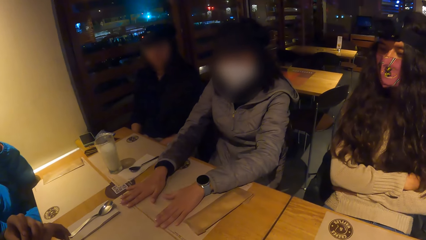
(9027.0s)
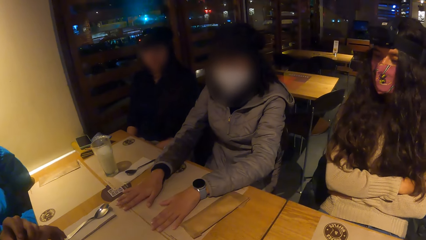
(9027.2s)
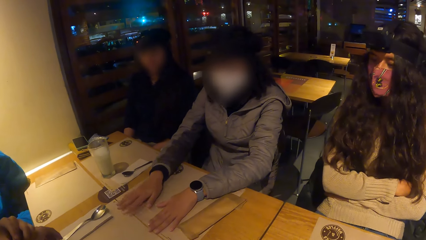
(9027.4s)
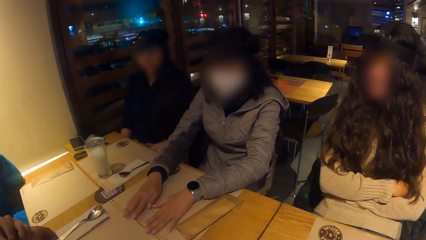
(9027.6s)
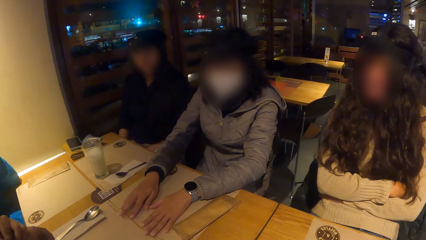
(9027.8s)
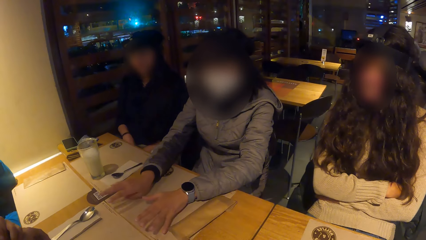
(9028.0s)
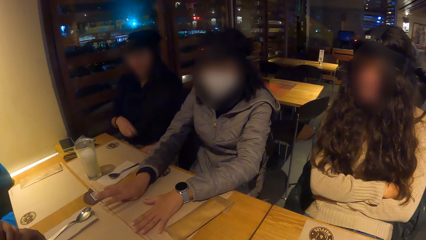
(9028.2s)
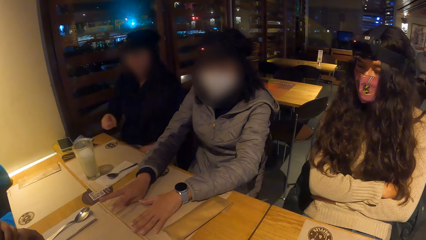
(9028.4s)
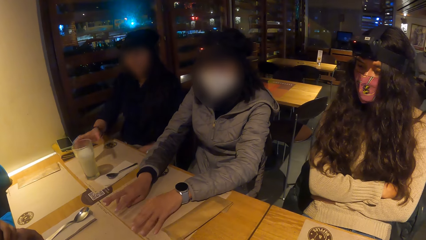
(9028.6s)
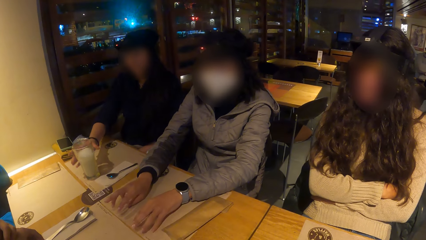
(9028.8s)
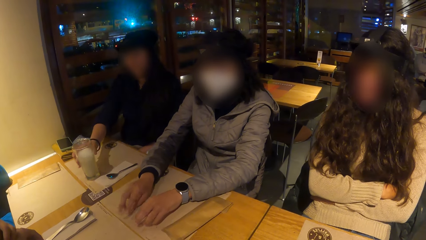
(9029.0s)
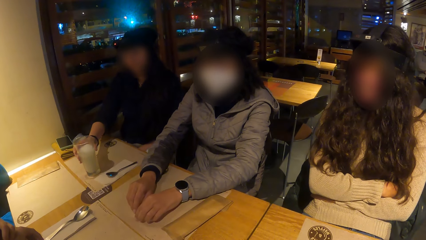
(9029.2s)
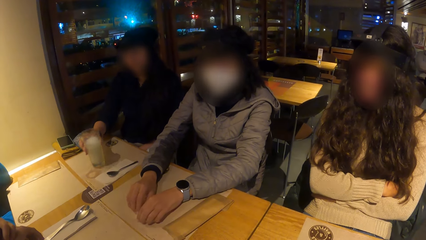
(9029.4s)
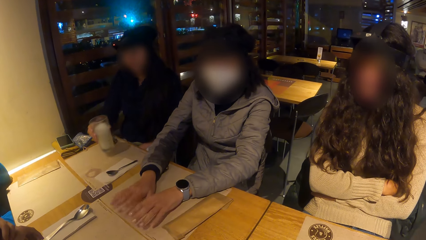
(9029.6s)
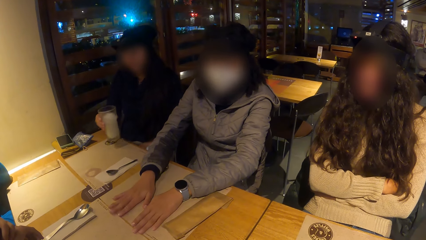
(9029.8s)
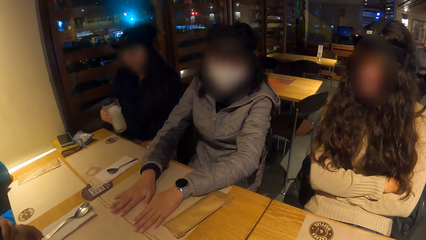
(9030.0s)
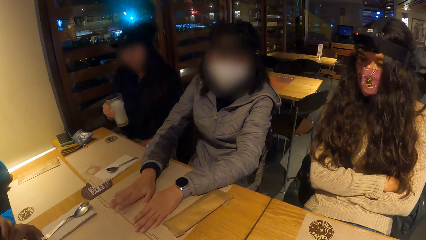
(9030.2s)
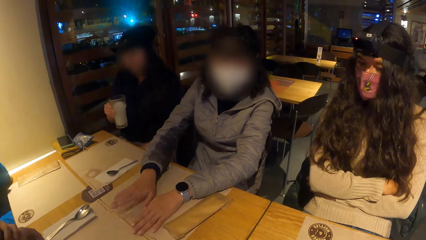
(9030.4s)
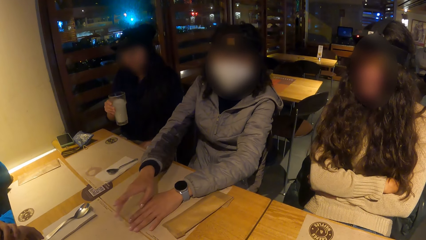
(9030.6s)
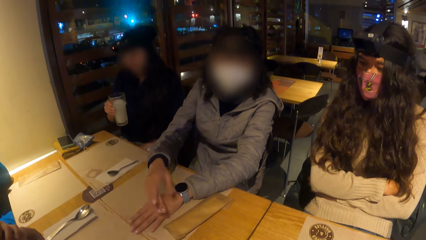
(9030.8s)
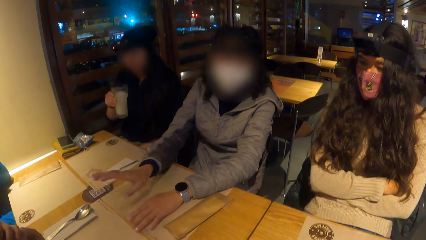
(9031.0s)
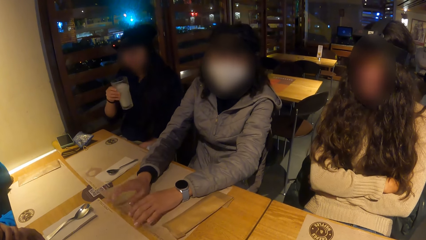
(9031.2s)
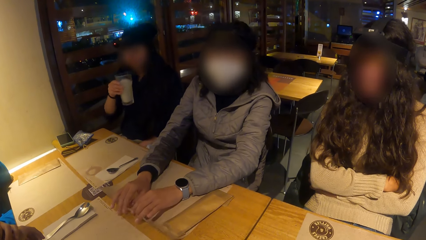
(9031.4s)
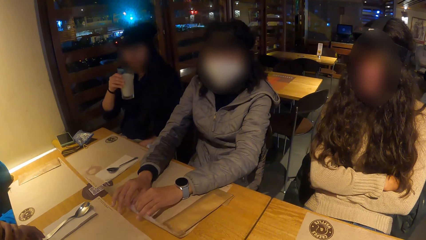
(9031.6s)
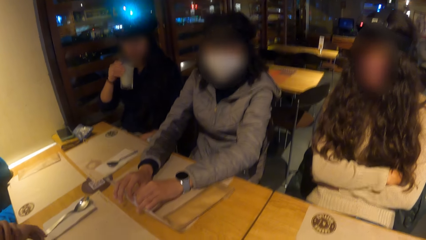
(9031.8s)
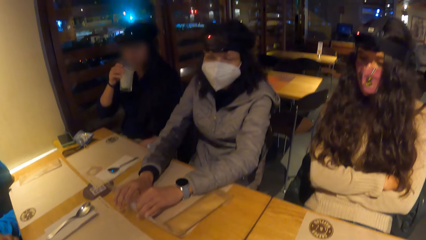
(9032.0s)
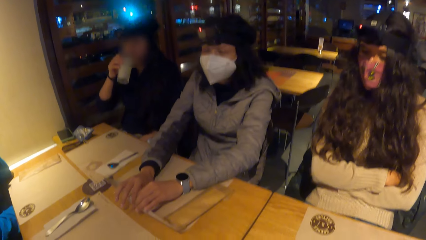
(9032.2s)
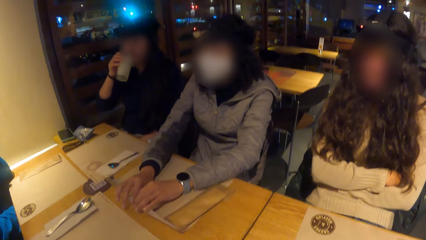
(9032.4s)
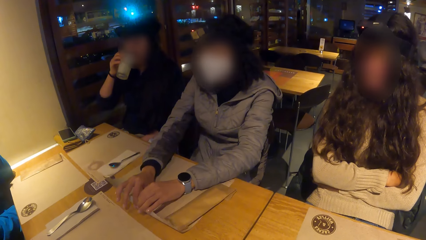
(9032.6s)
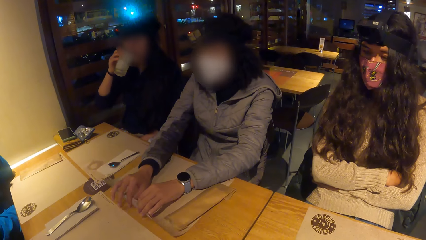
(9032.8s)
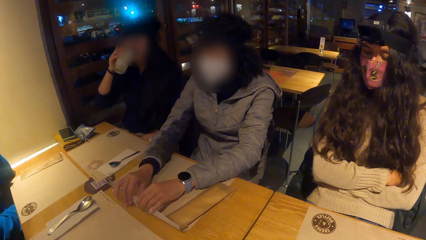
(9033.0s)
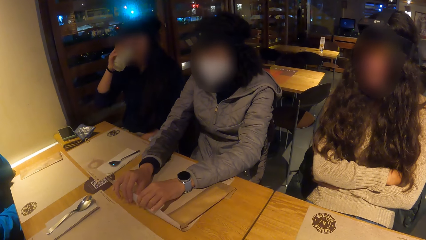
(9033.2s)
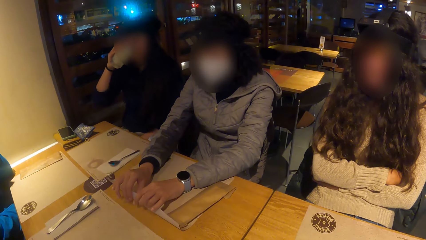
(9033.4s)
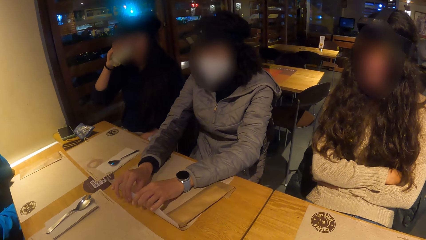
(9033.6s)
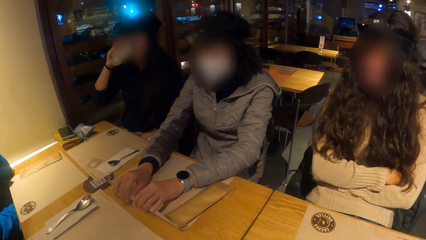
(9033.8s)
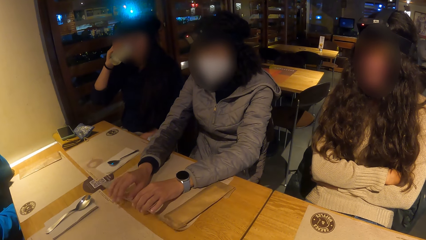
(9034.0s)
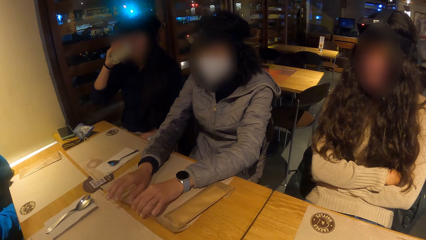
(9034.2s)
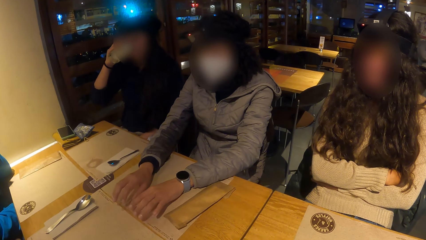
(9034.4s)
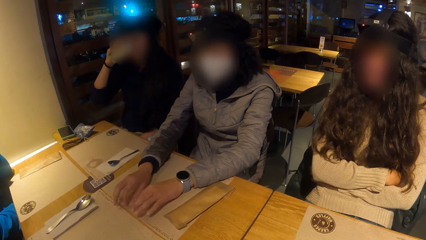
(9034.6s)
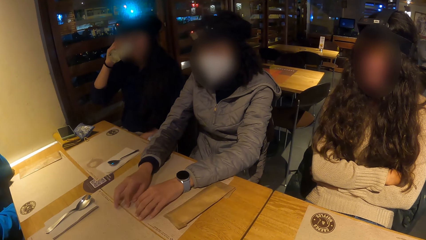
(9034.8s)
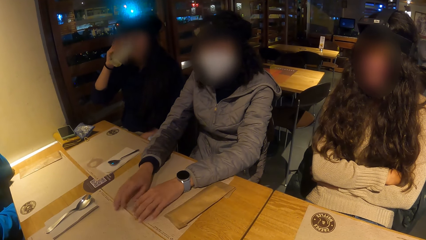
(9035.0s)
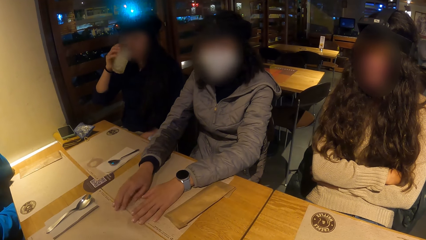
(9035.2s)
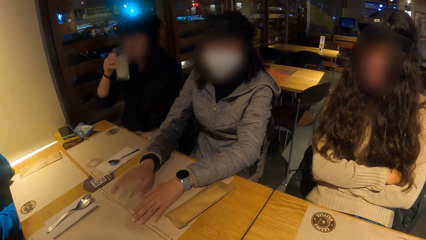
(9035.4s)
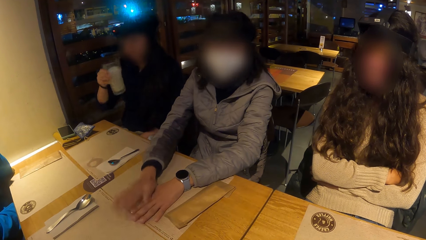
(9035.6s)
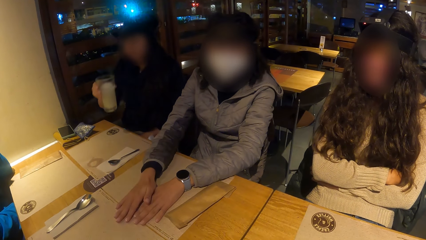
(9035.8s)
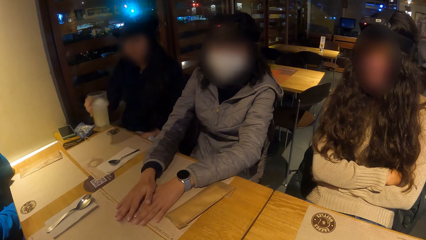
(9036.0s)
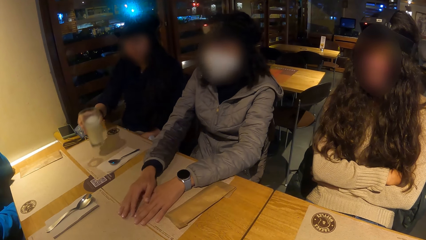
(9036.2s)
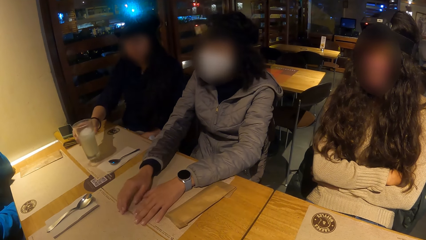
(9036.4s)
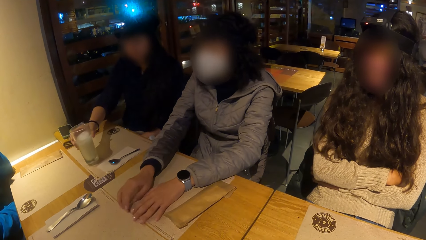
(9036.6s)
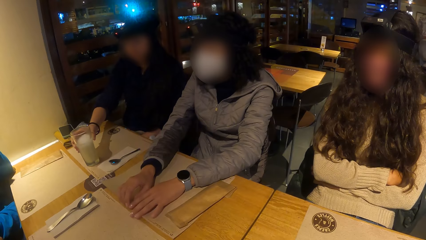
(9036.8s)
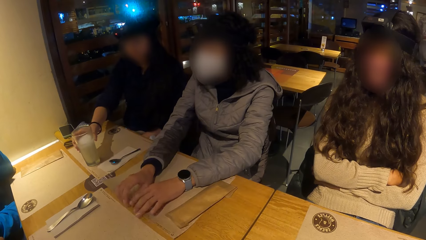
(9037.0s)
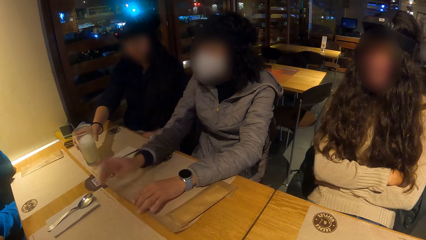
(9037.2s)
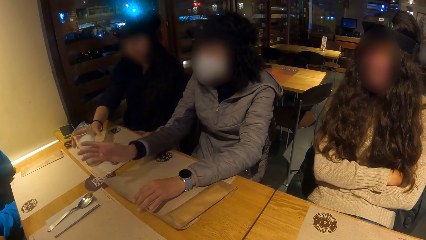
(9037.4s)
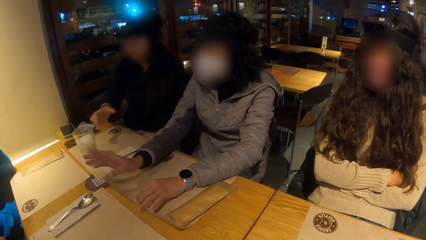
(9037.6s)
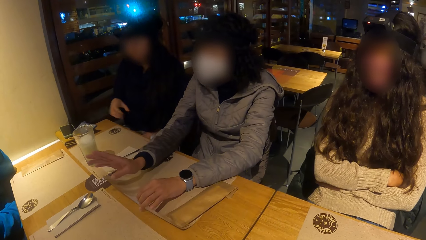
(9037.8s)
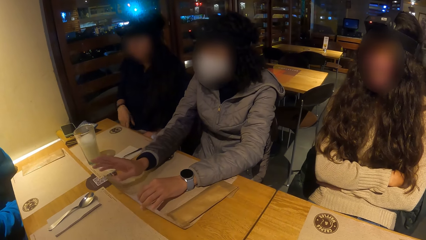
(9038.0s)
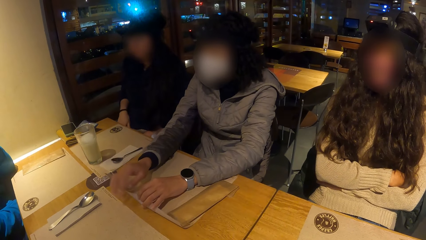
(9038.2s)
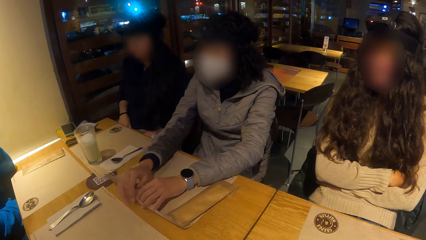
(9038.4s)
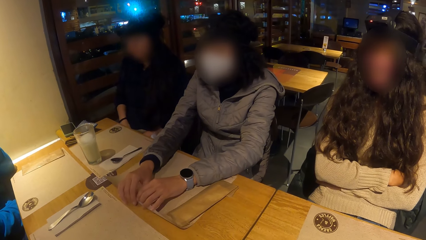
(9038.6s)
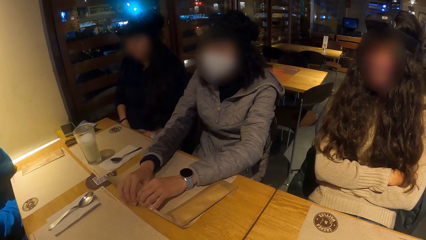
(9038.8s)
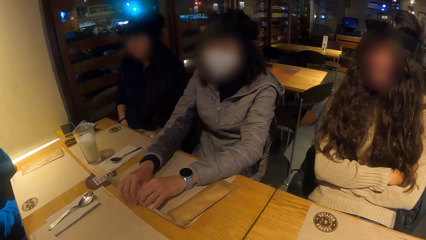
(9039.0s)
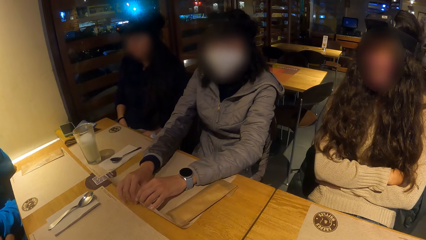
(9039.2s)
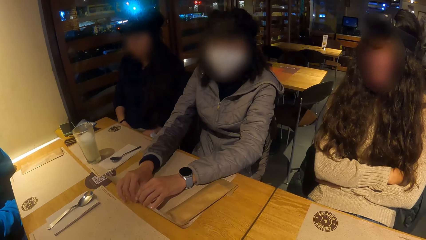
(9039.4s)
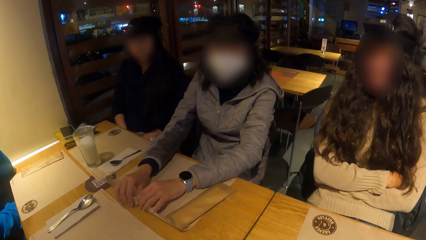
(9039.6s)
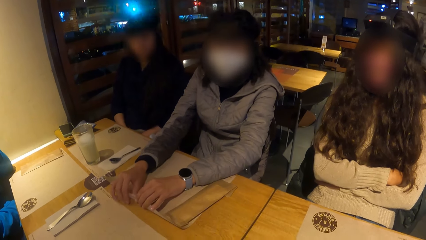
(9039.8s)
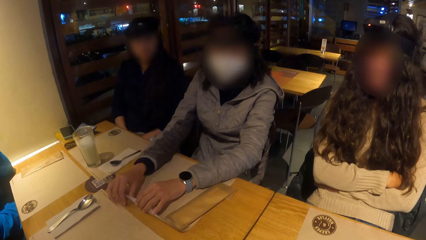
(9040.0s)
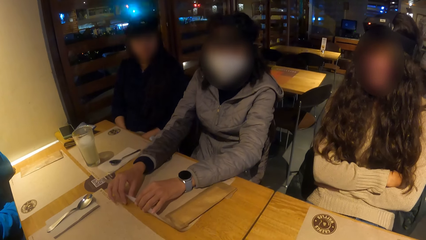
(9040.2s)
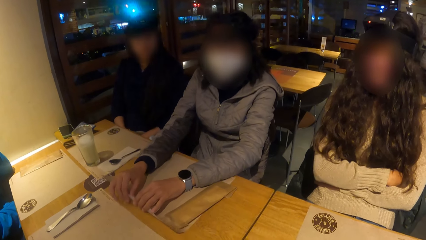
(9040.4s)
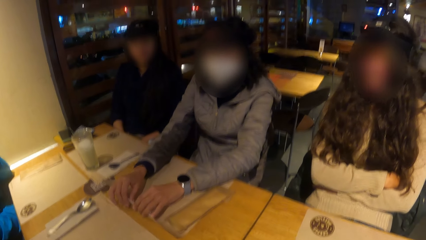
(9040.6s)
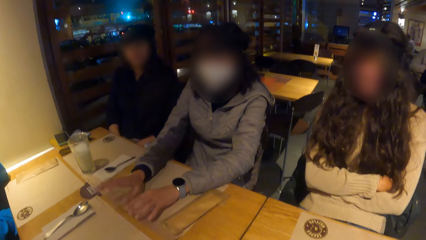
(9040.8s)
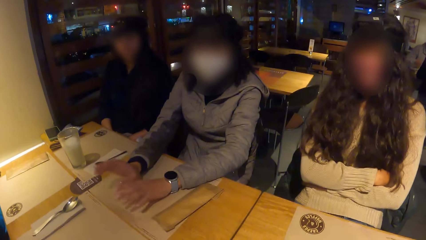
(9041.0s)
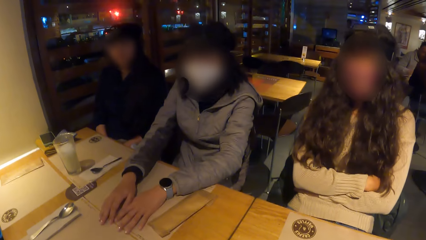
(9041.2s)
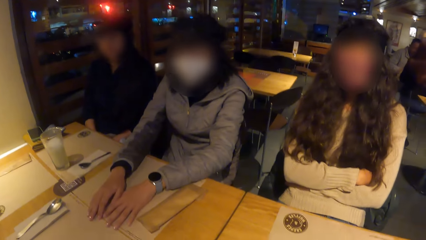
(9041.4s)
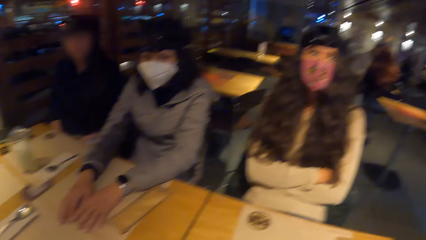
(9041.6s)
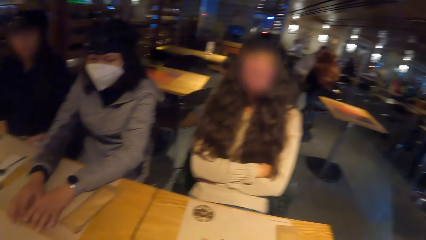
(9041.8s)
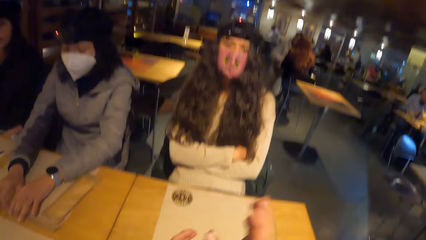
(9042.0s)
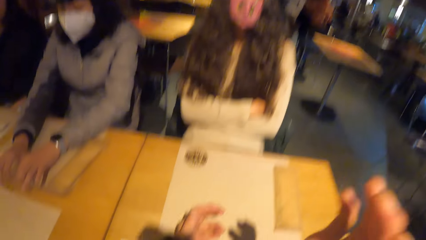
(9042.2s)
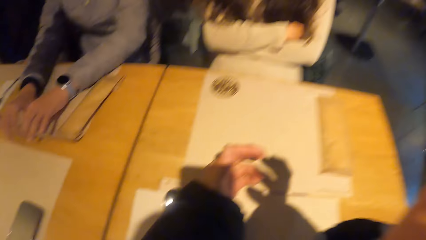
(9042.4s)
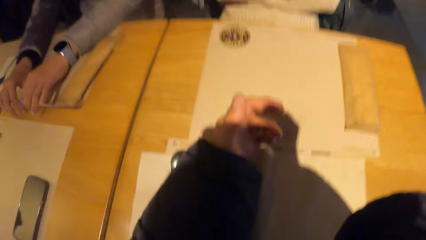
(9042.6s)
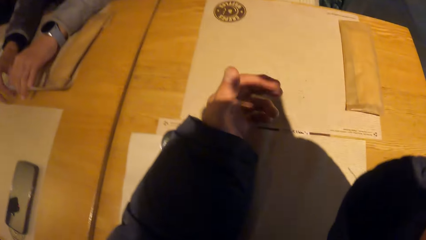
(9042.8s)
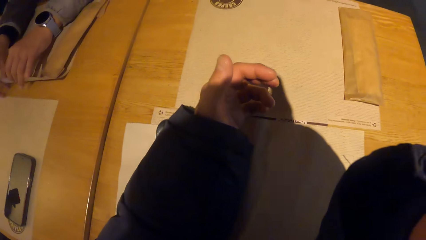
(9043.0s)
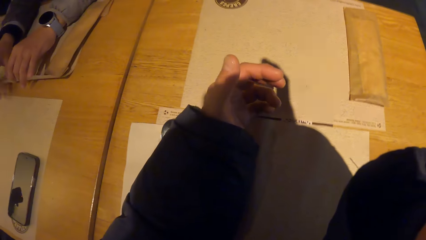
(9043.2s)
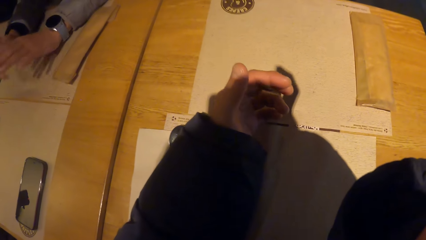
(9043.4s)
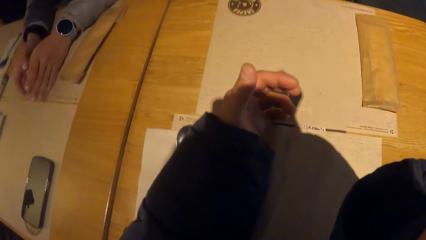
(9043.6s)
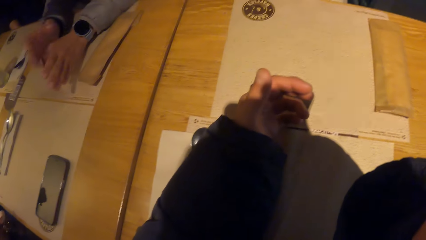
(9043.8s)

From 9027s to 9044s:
The woman picks up the glass cup on the table with her right hand. She drinks from the glass cup in her right hand and drops the glass cup in her right hand on the table. Another woman touches the table mat on the table with her hands.
